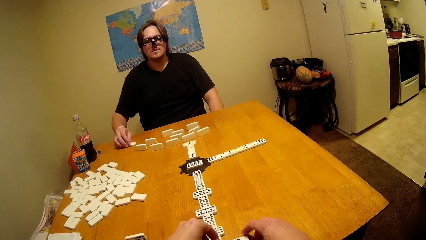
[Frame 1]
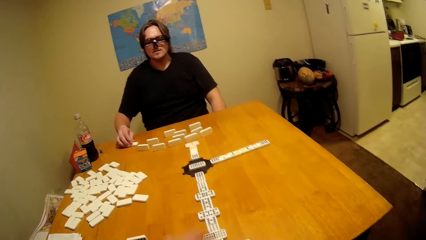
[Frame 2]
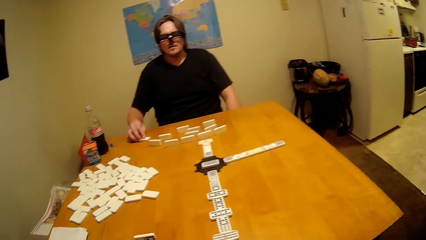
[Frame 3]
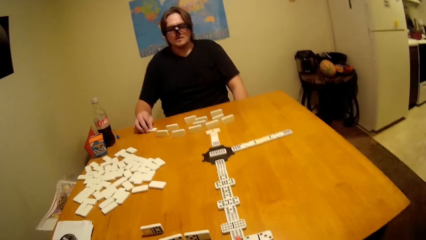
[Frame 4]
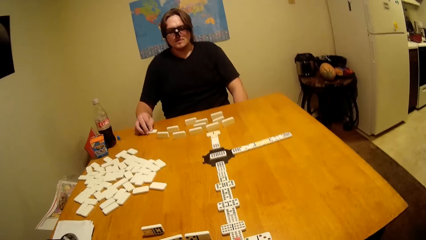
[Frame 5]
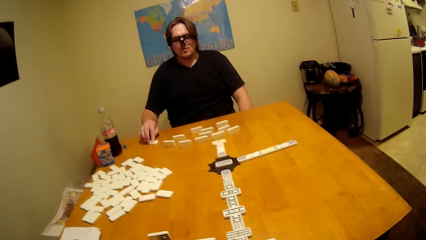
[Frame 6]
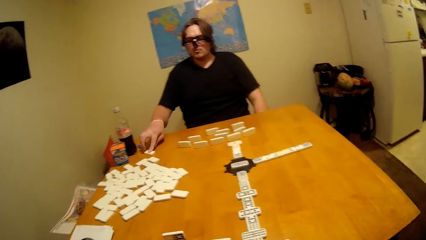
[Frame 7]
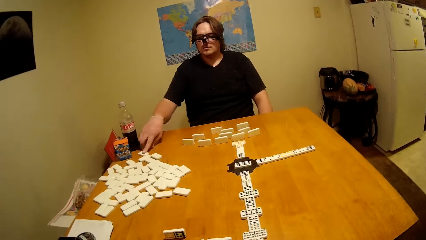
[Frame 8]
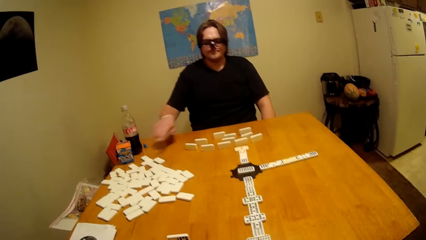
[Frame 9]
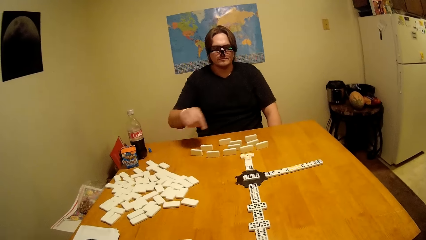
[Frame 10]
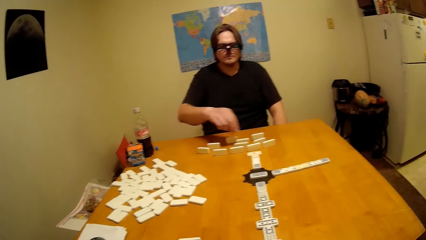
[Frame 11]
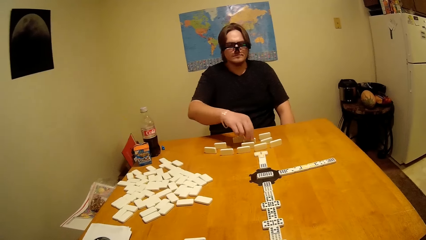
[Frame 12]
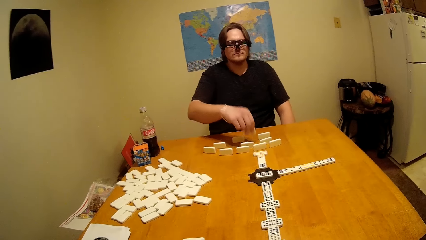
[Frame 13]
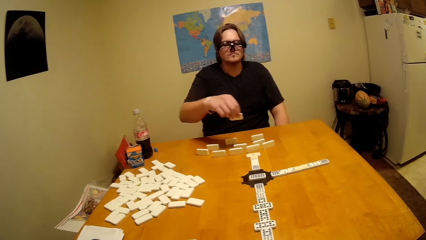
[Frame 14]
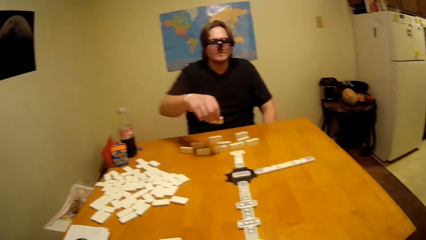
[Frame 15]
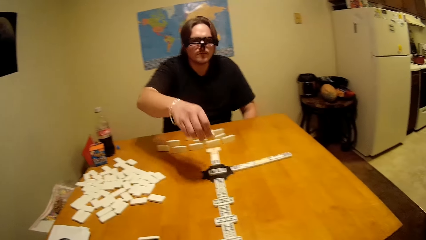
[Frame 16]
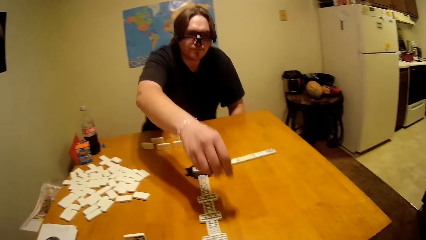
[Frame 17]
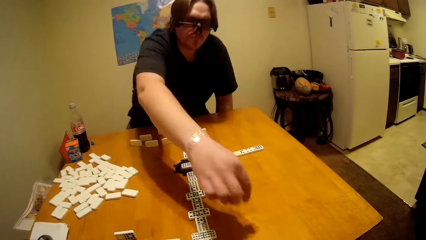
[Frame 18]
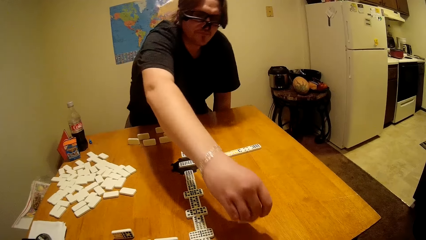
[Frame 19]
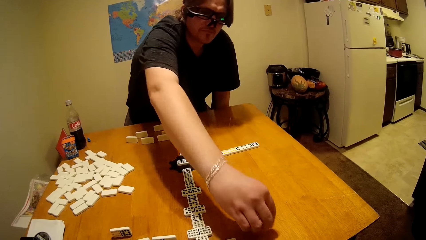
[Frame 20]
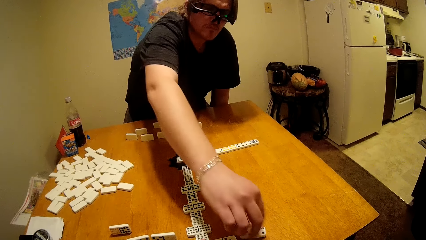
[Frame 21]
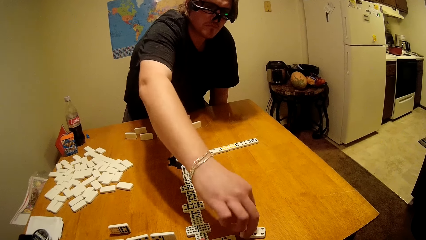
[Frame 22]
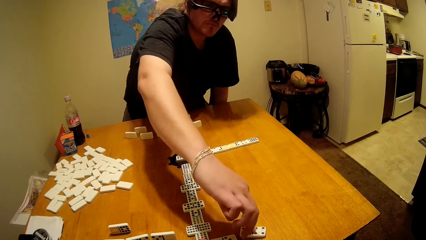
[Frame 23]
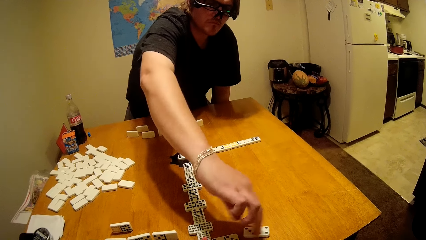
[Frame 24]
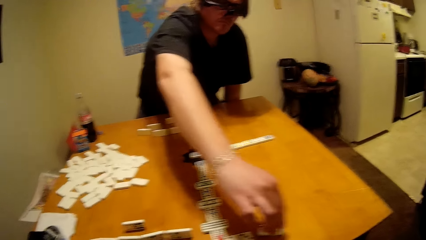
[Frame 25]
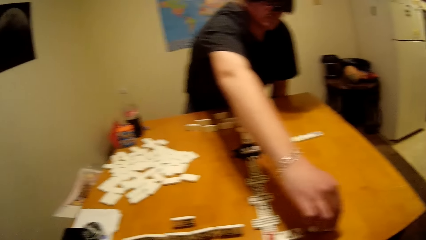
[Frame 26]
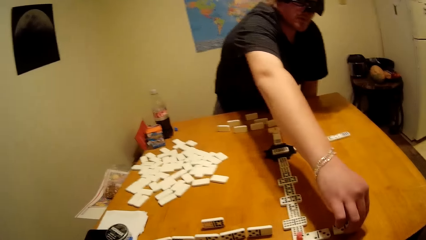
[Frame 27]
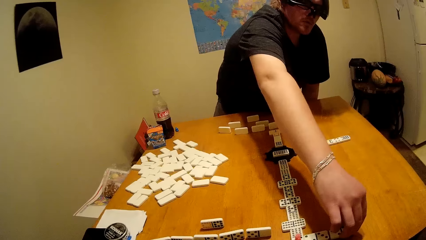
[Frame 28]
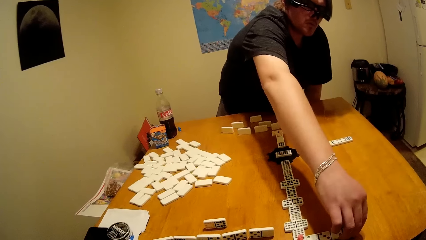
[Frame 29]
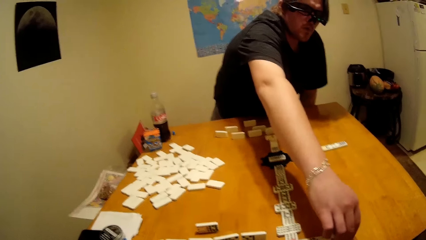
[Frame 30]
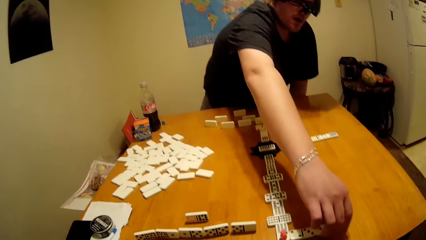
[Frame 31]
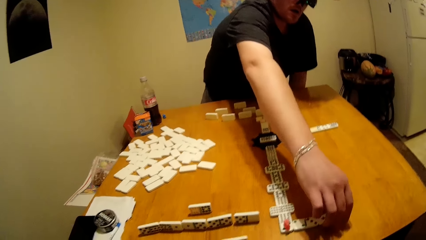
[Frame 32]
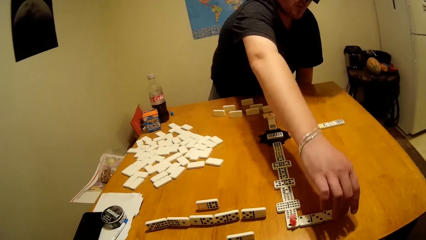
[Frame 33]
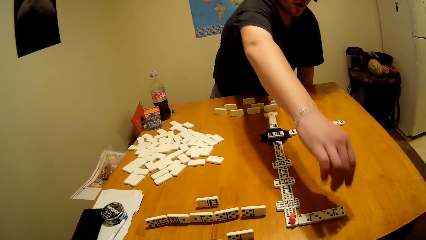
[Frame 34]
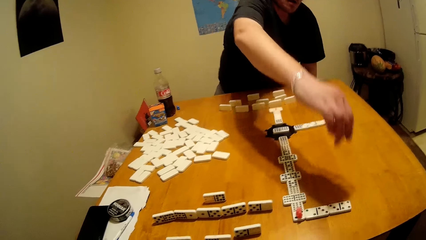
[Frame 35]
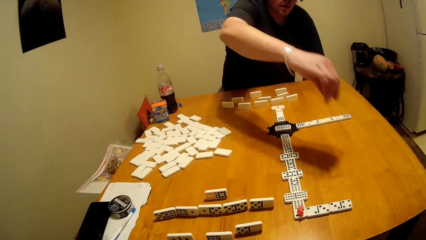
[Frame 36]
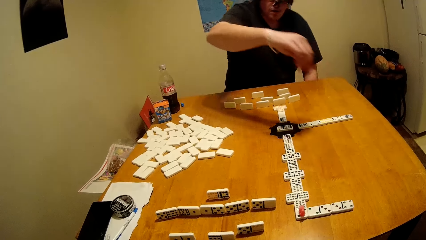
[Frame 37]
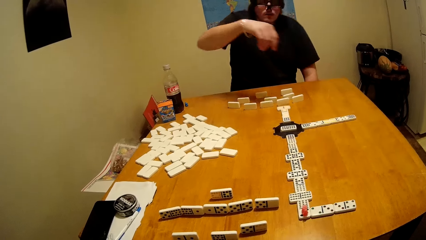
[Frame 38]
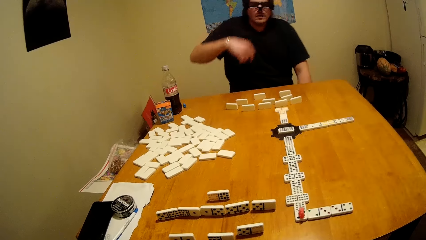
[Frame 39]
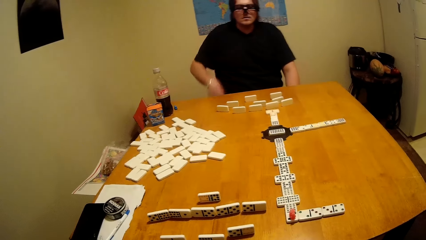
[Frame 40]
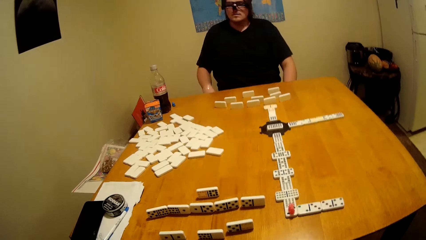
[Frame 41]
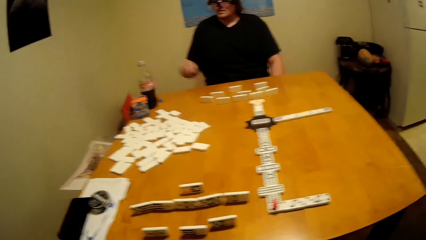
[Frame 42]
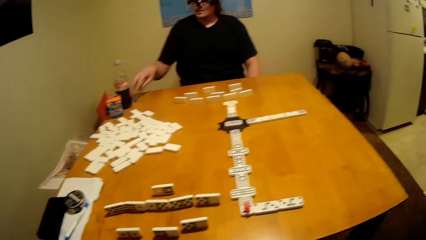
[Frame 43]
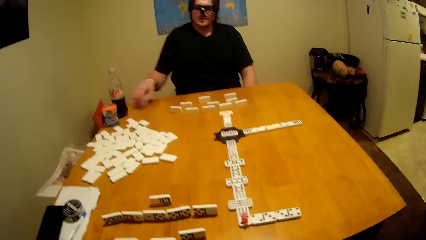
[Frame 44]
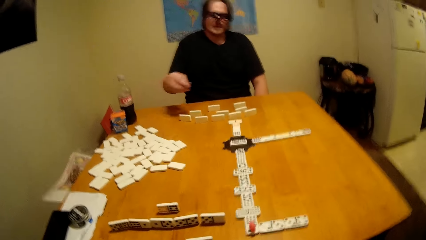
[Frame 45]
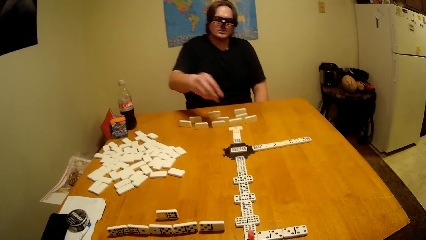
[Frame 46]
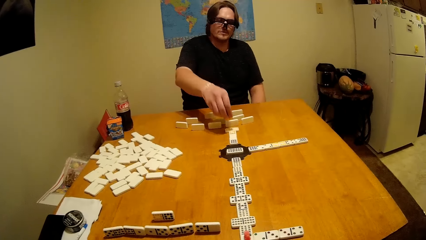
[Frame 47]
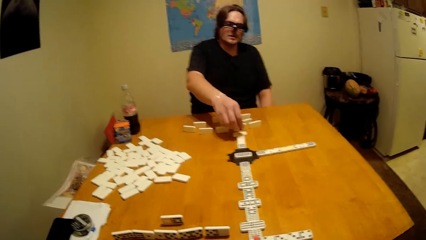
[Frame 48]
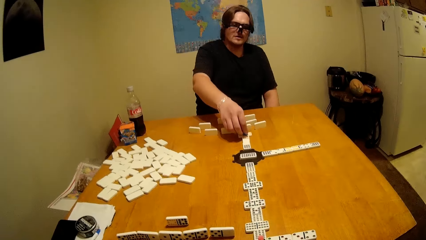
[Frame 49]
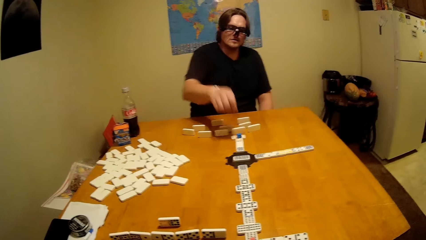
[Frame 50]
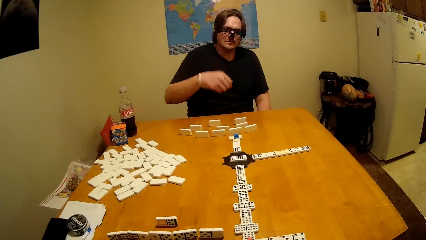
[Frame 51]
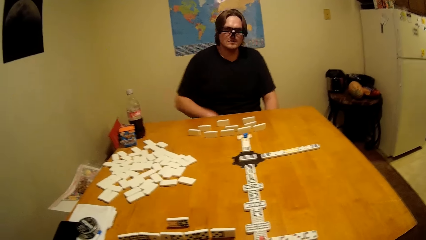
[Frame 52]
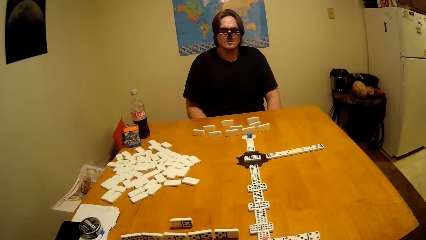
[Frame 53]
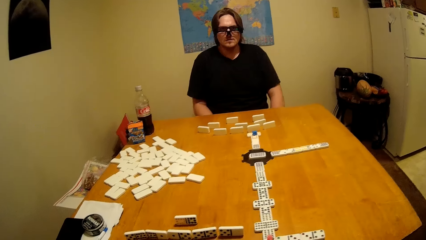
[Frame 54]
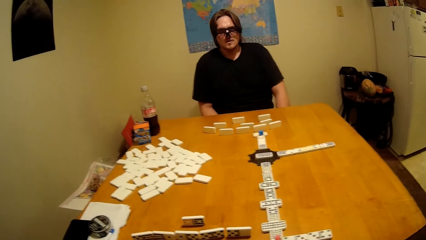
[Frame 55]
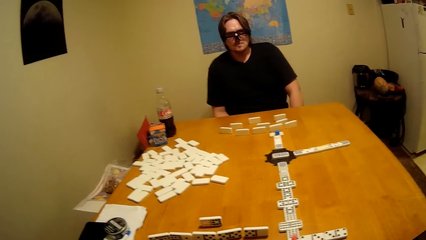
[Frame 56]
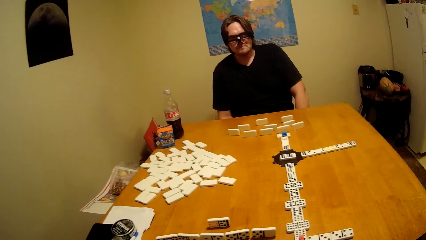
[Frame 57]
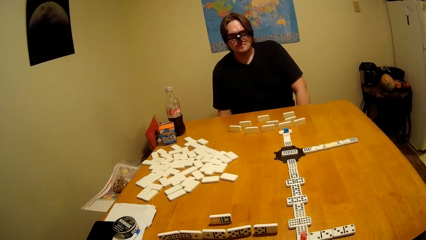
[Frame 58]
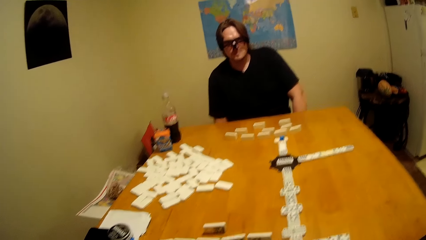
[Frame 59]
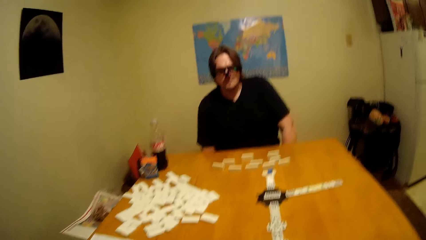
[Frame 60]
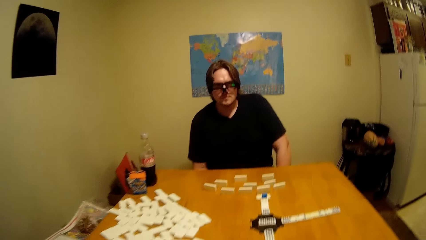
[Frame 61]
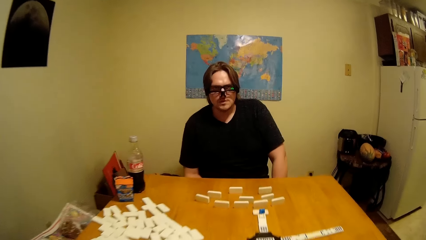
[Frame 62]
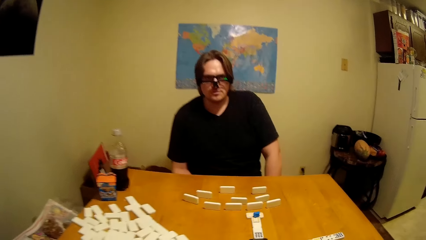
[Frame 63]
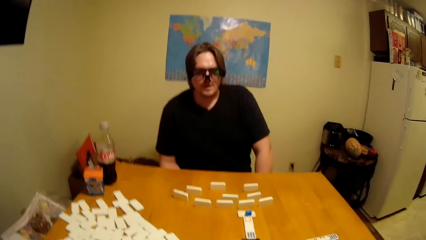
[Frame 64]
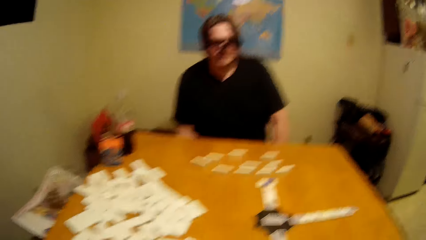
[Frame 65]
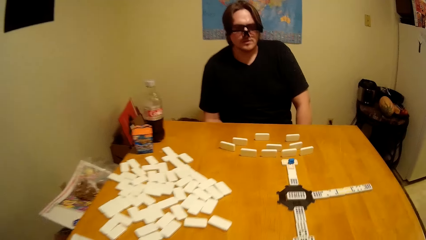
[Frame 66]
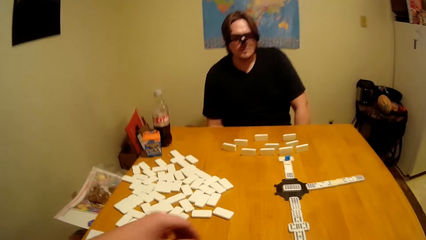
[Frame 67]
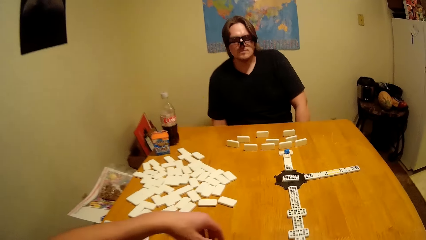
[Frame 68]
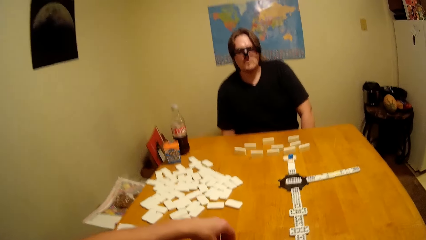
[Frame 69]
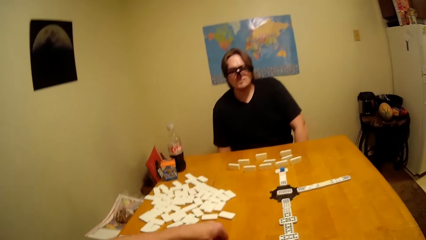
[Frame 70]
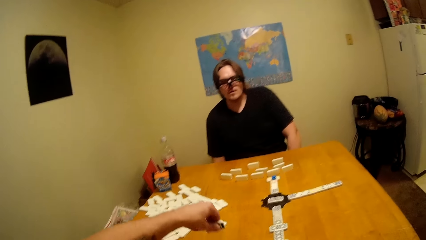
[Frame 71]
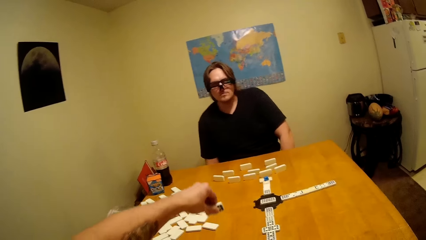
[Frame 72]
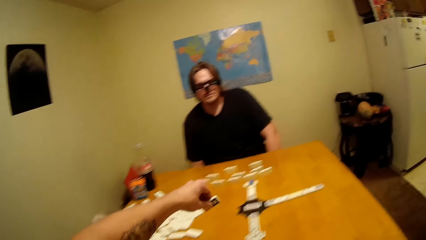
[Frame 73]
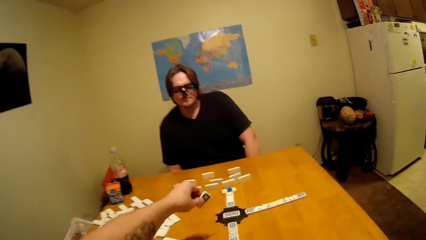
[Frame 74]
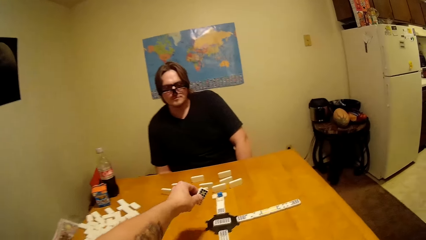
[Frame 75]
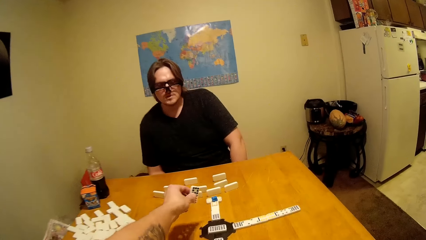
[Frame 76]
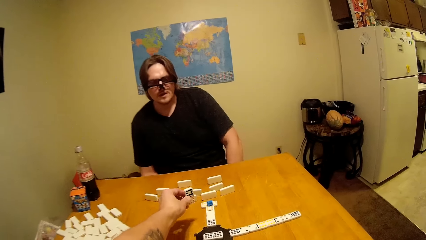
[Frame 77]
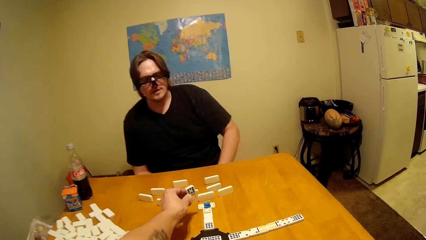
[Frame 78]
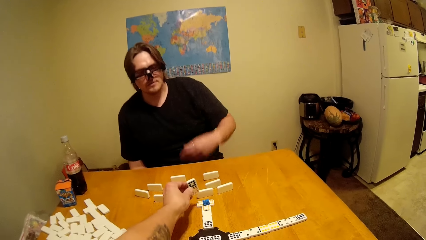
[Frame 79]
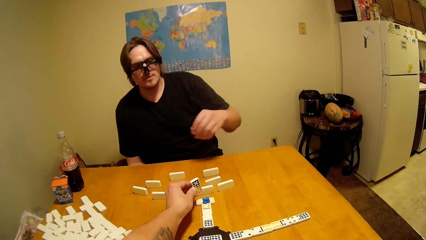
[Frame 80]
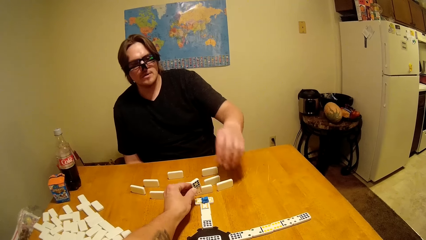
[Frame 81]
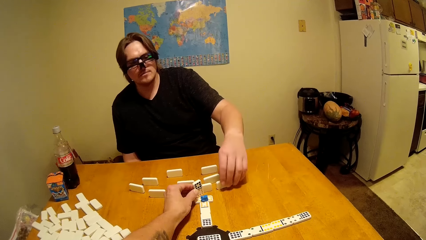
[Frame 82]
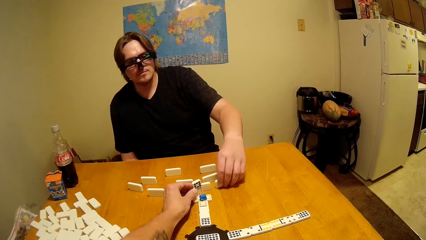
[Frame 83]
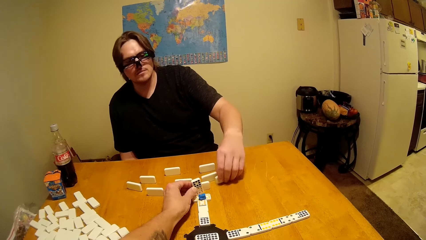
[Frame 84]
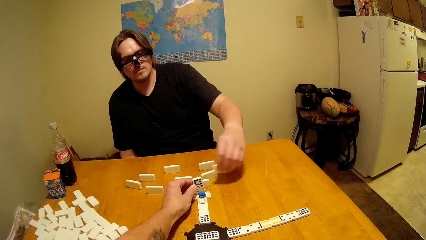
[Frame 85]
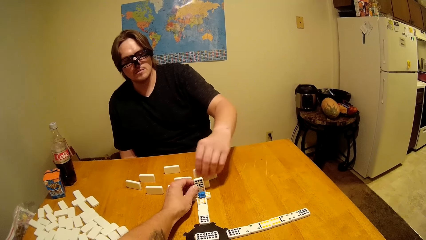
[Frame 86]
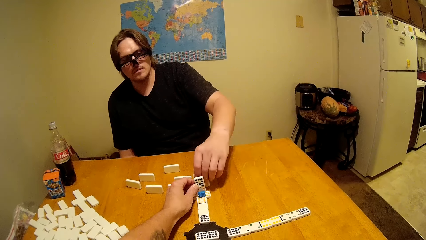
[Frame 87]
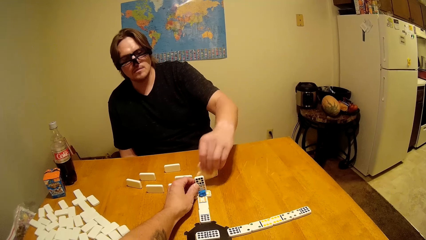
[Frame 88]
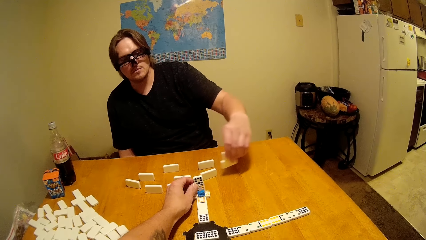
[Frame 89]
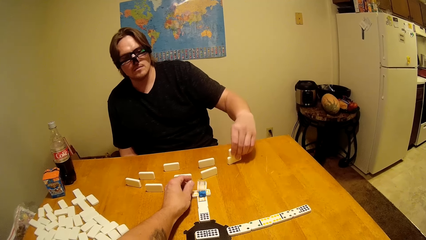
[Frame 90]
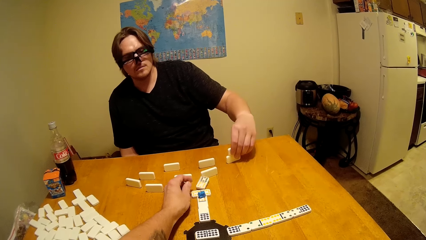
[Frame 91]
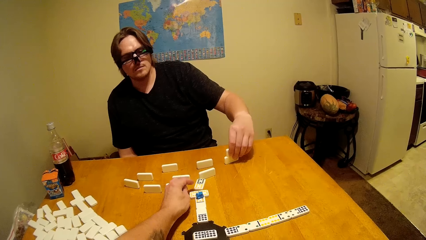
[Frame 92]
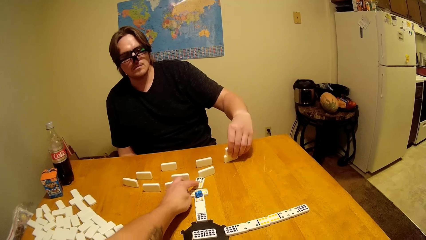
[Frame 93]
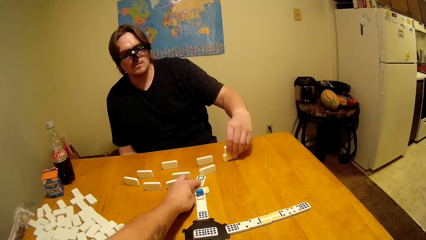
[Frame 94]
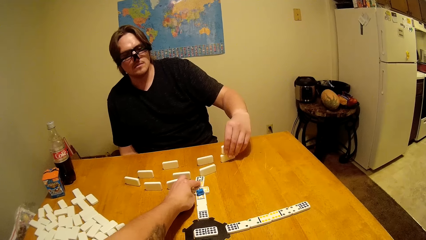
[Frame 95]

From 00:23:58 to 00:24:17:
A person plays a dominoes game. The camera wearer plays the dominoes game.
